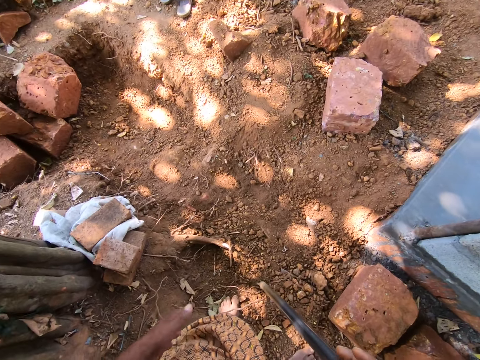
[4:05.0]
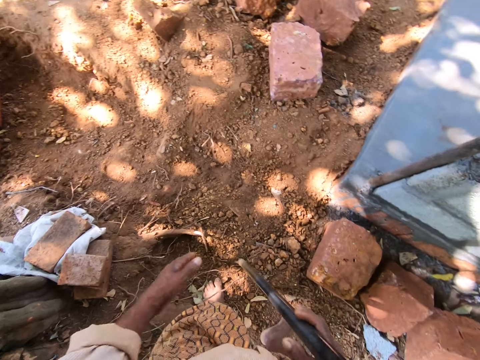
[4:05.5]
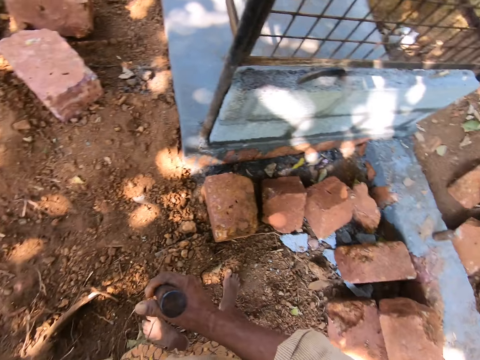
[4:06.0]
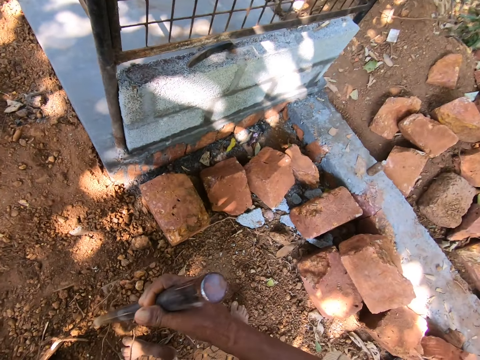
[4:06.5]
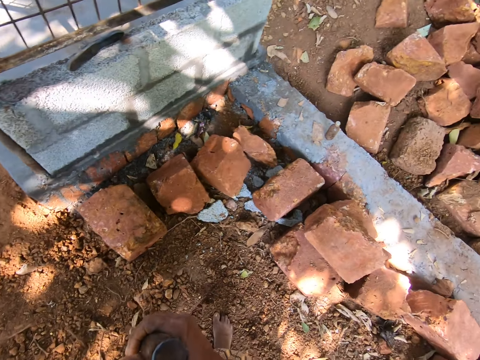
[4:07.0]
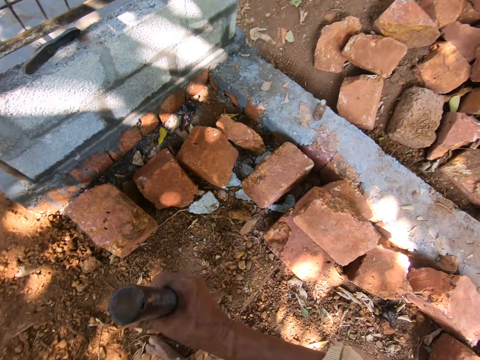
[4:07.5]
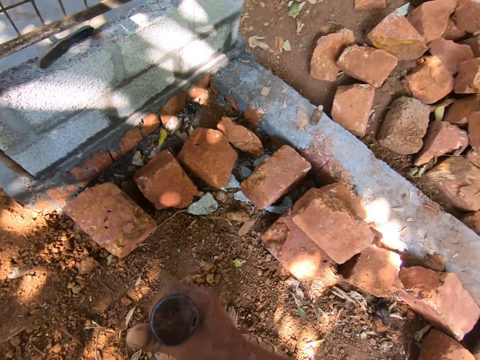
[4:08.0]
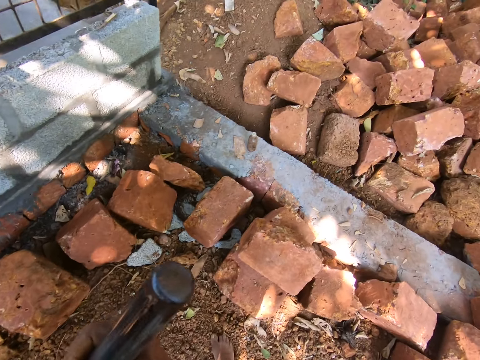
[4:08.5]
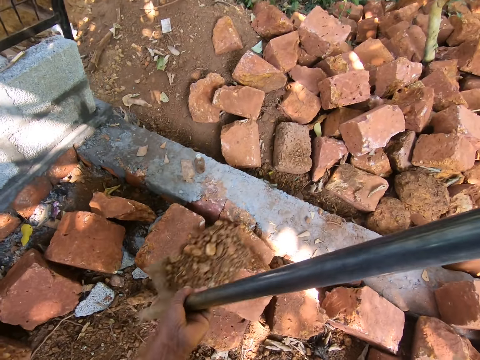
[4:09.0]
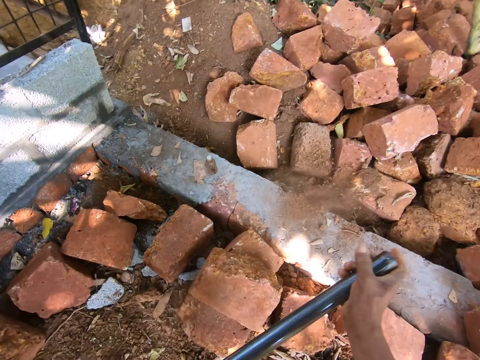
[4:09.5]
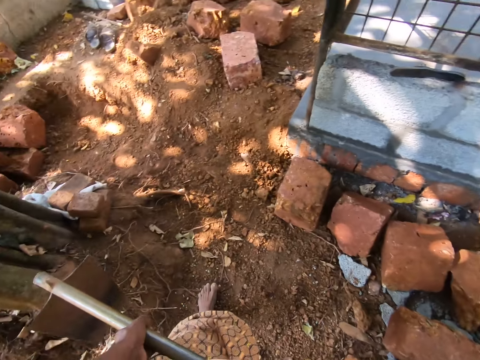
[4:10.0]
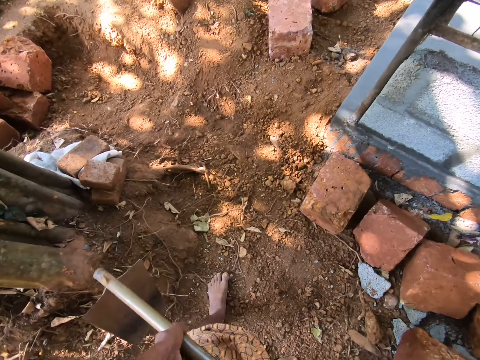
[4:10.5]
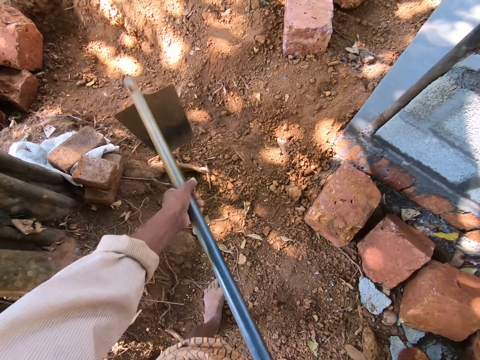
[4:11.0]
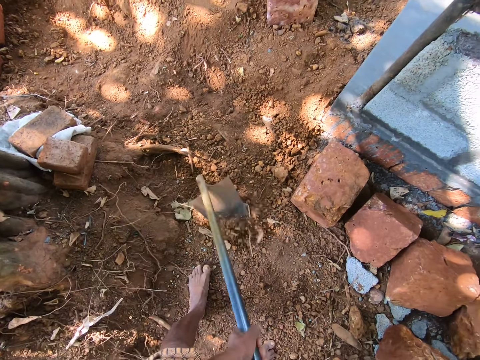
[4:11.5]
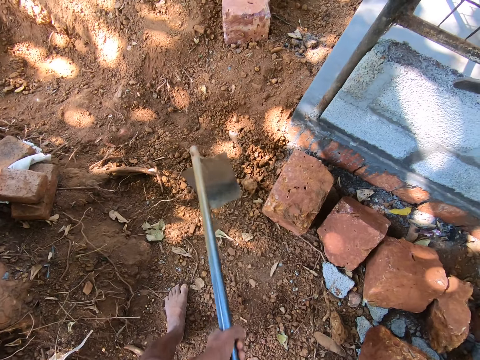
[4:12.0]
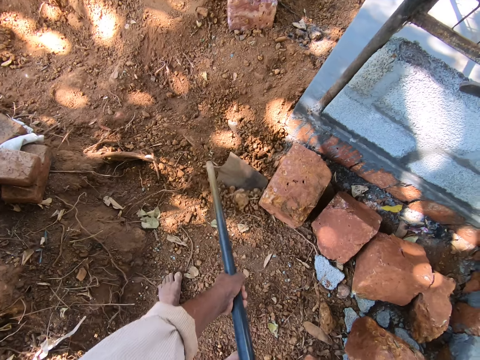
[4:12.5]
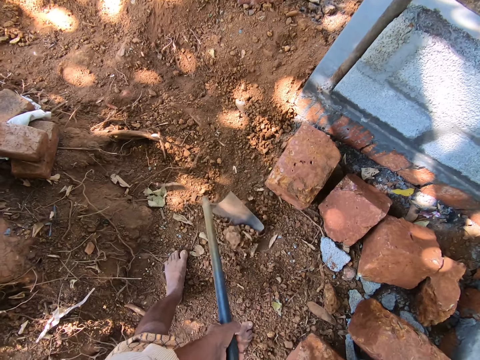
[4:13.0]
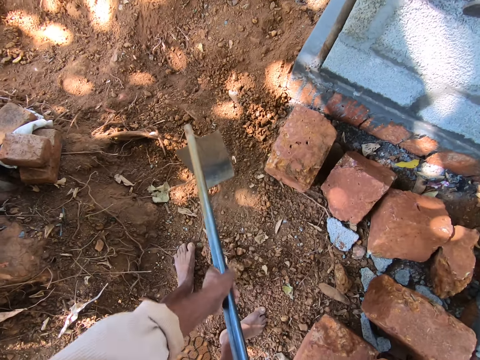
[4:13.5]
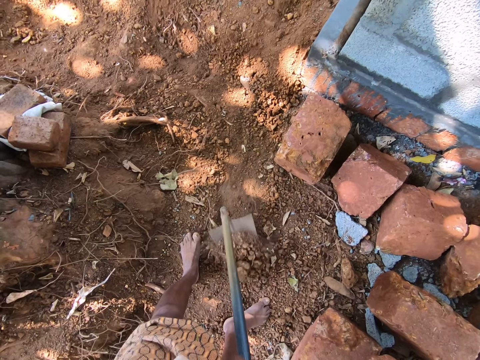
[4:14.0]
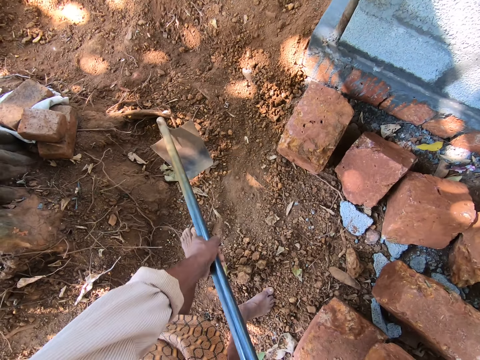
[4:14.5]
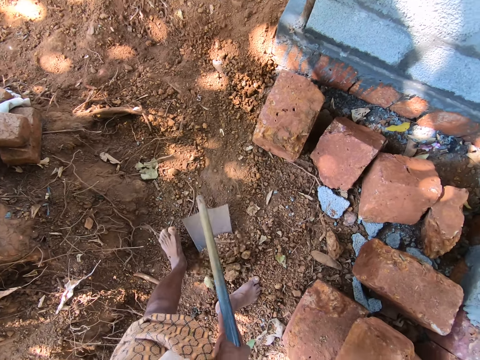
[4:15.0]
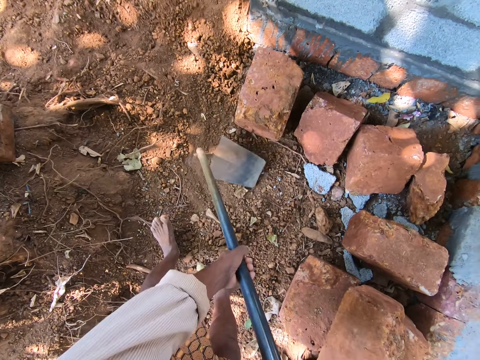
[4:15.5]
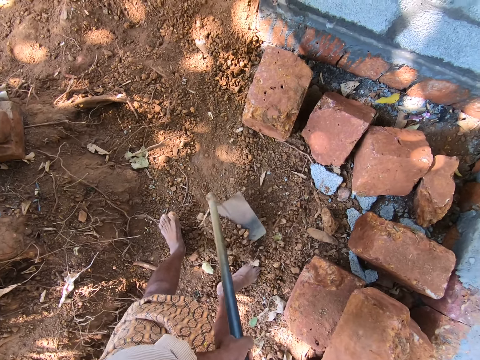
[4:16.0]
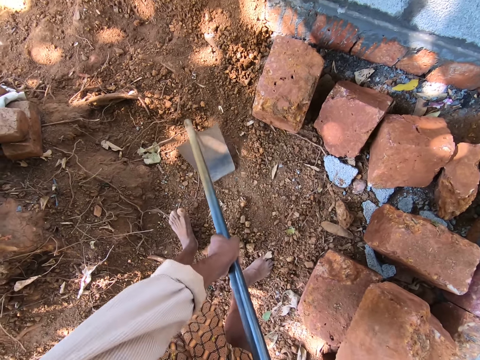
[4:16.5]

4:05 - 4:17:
The camera wearer carries soil using the shovel. They offload the soil from the shovel. They dig the soil with a hoe.

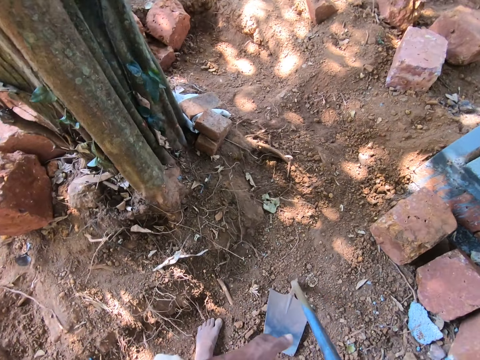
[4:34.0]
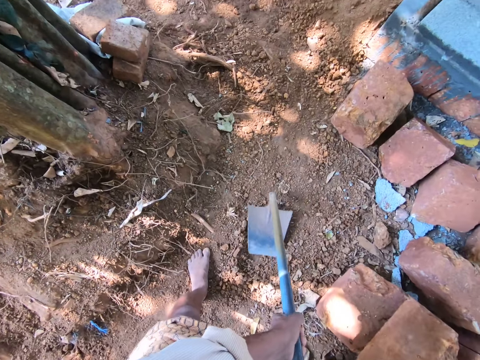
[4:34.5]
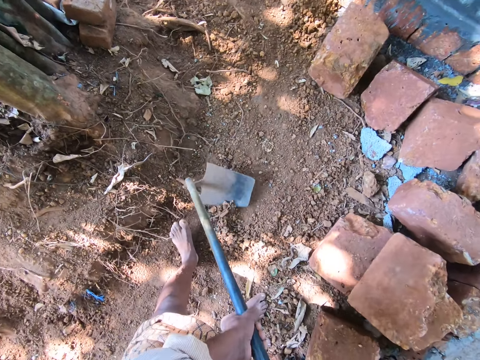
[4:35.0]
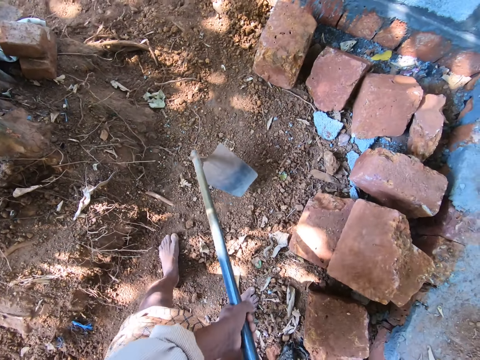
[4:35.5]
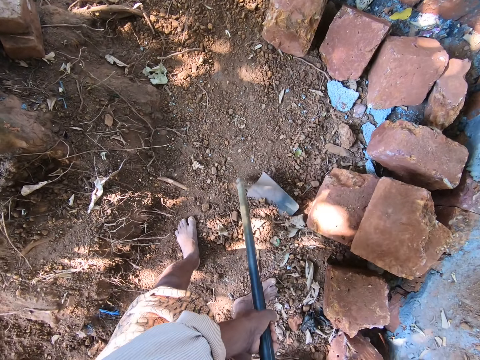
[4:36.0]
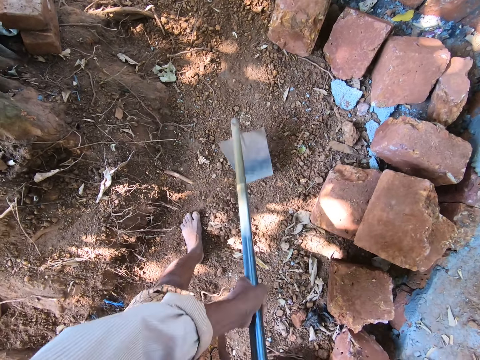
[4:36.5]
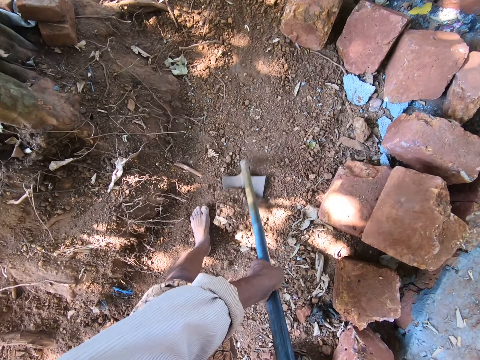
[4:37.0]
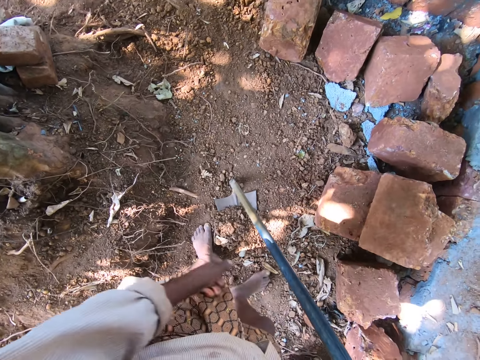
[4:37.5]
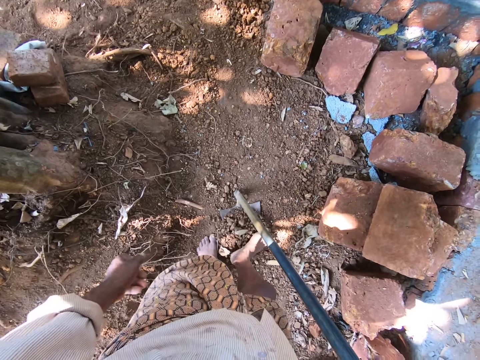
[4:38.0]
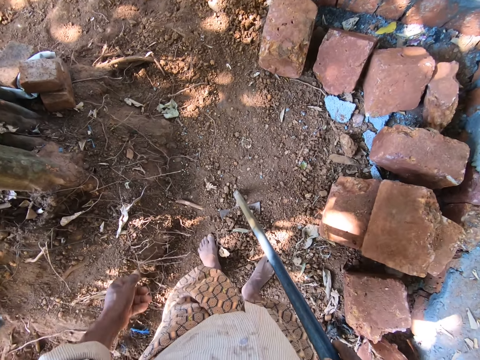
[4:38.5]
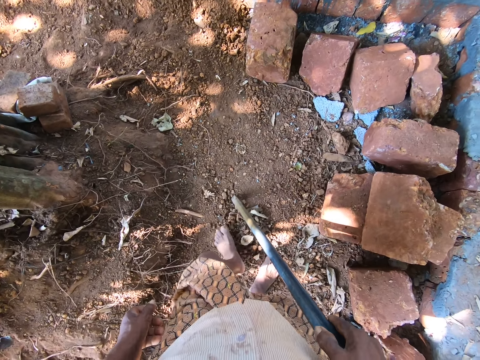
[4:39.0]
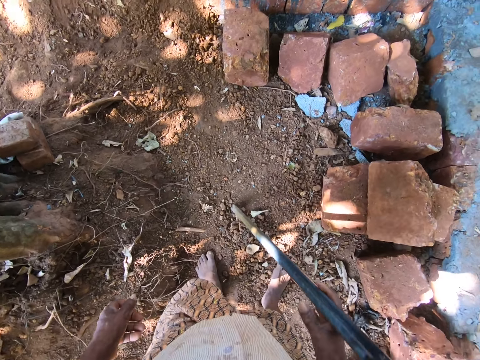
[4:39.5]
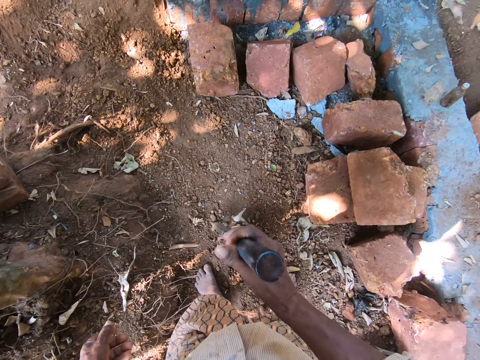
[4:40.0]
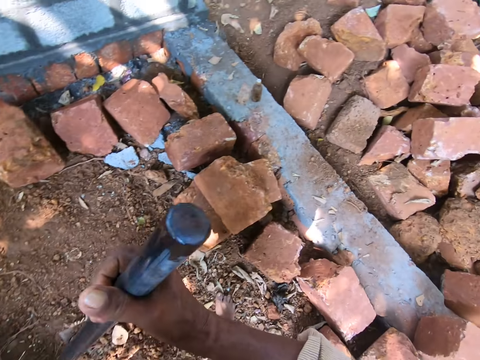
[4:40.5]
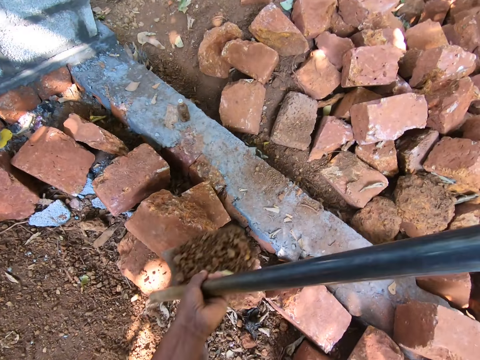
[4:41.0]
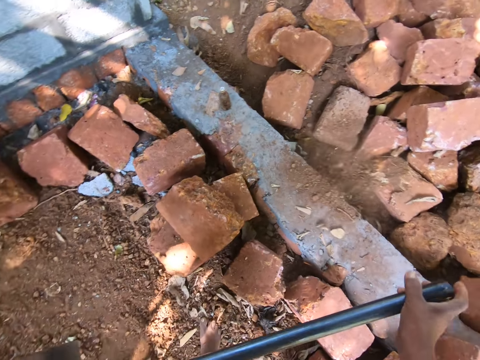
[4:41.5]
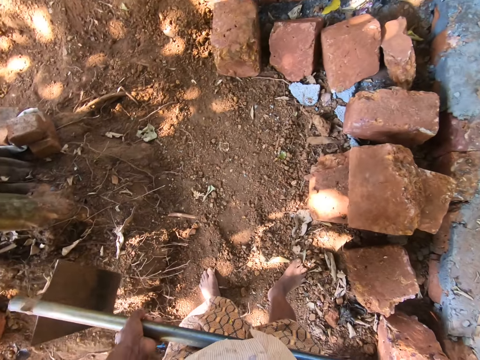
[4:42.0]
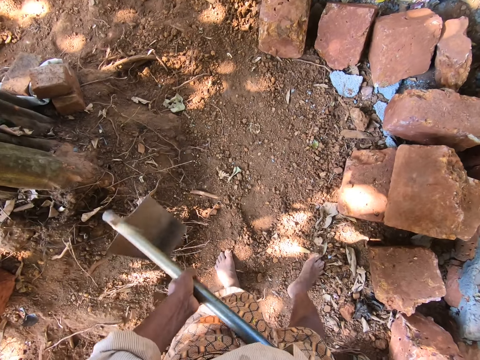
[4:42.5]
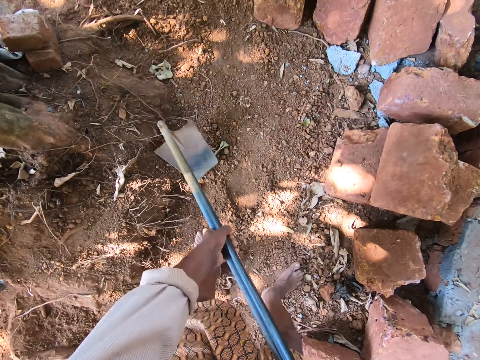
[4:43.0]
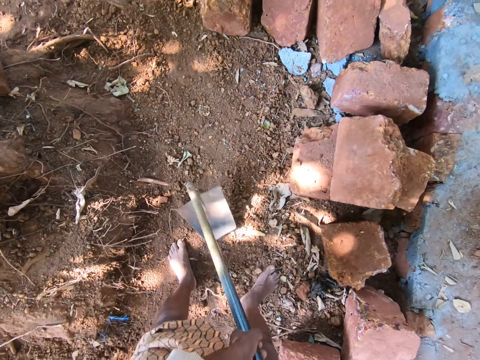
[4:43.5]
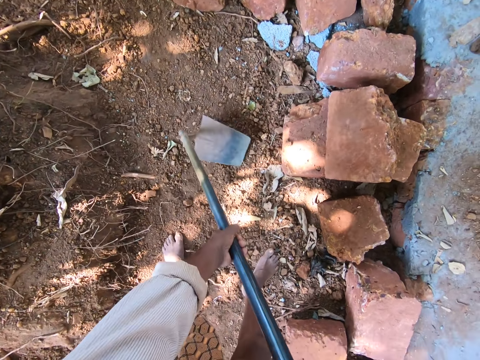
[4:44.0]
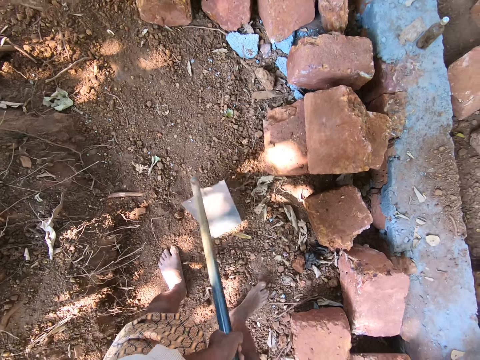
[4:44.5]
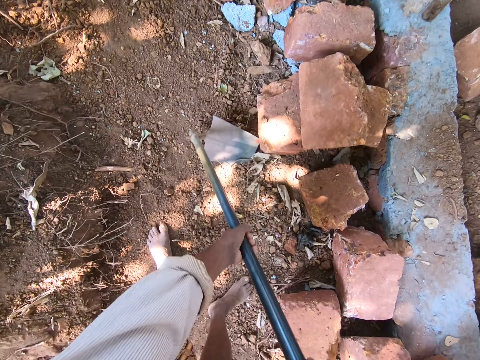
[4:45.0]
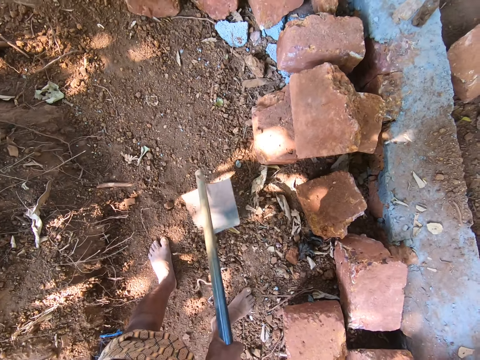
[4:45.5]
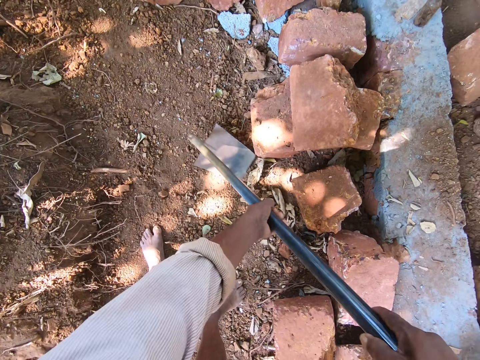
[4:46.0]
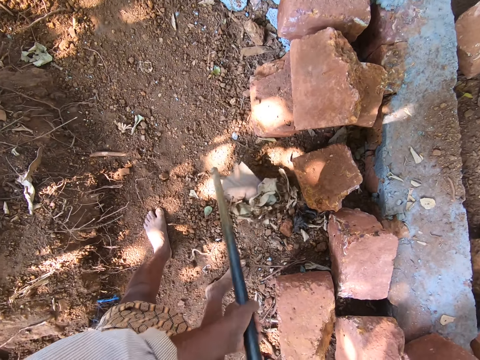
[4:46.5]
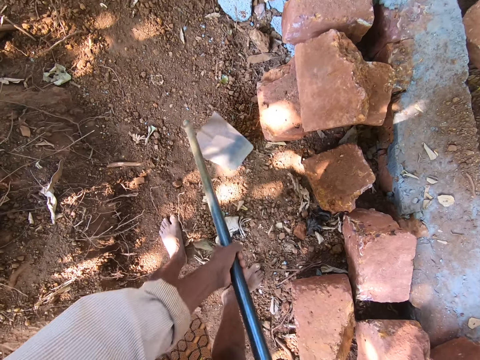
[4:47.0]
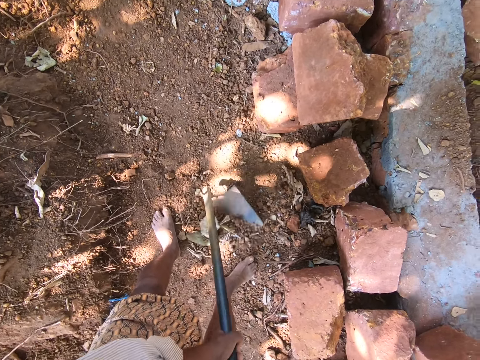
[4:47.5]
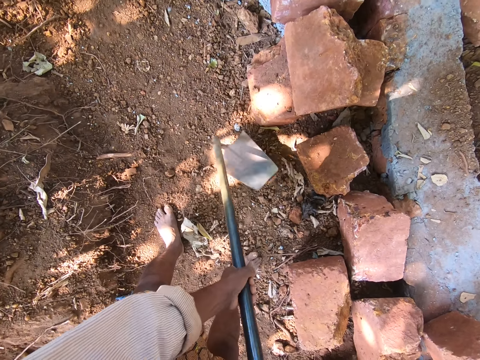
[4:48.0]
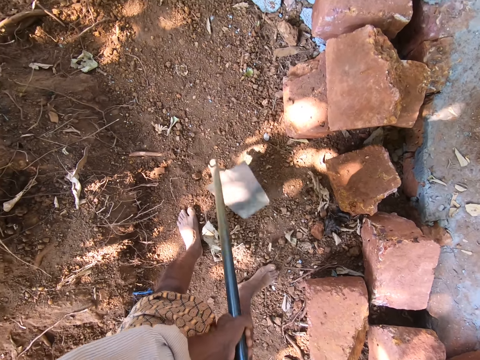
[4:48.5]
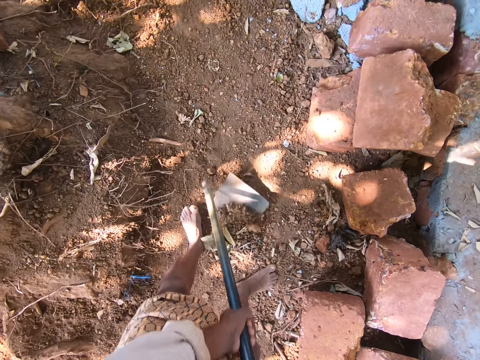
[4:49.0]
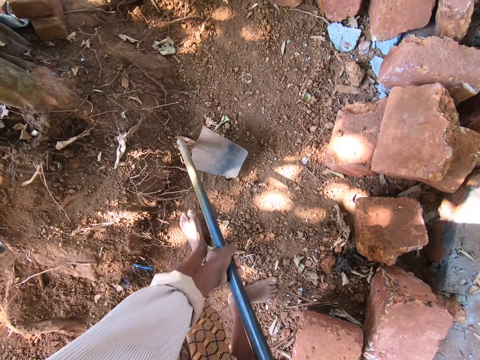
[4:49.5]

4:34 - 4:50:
The camera wearer digs soil with a hoe. They move the soil in the hoe with the leg. They carry the soil using the shovel. They offload the soil from the shovel. They dig the soil with the hoe.
